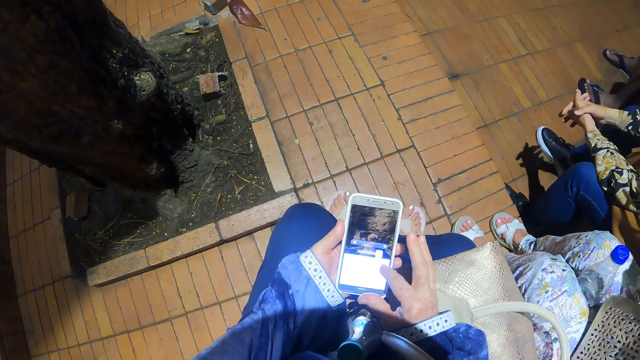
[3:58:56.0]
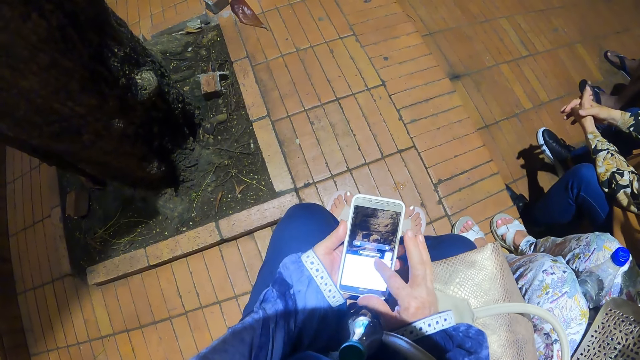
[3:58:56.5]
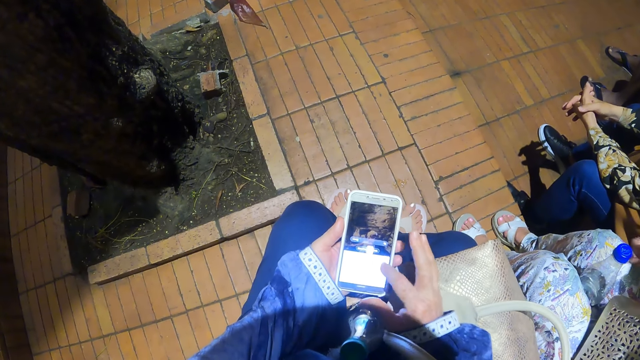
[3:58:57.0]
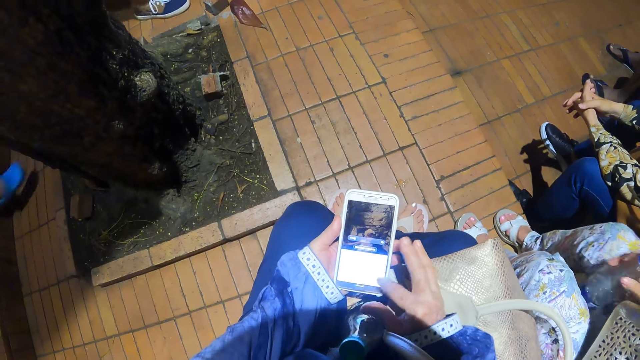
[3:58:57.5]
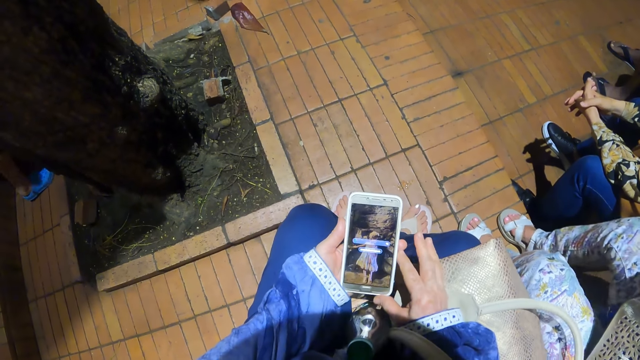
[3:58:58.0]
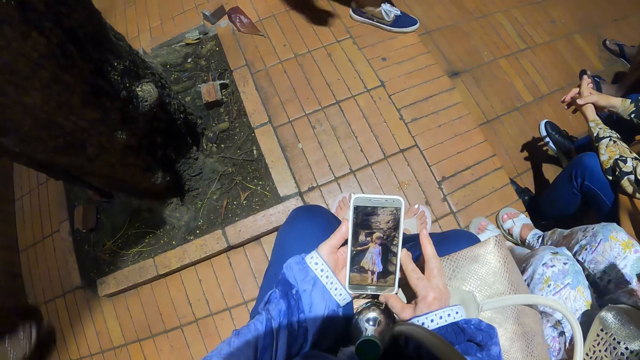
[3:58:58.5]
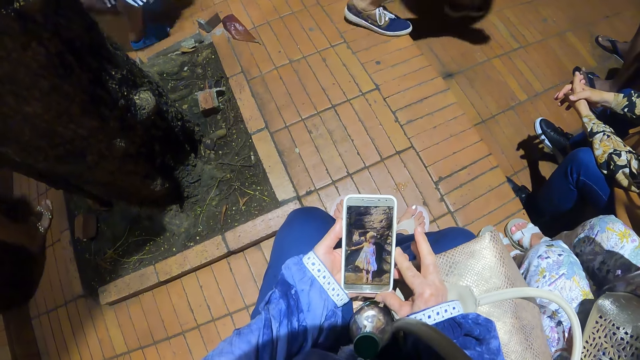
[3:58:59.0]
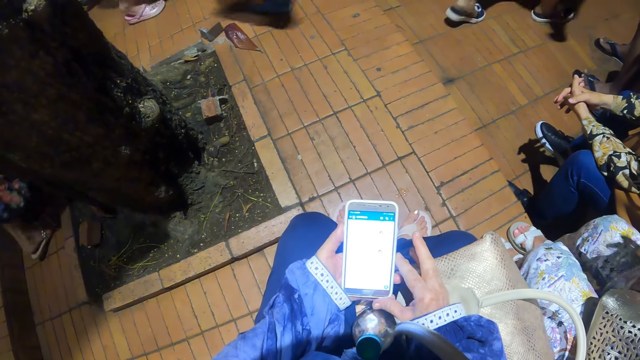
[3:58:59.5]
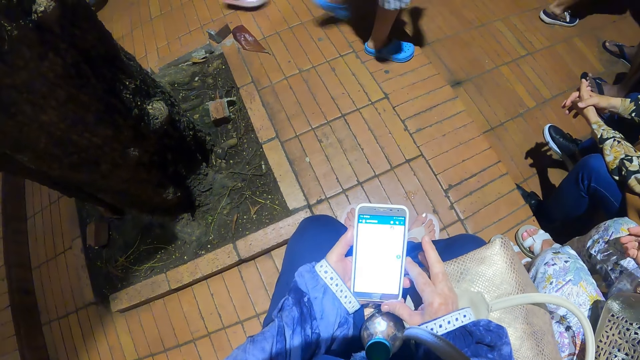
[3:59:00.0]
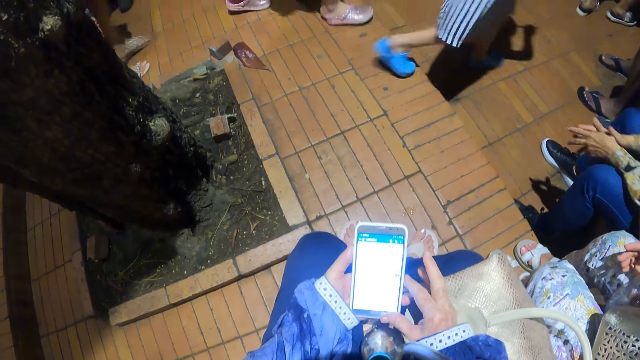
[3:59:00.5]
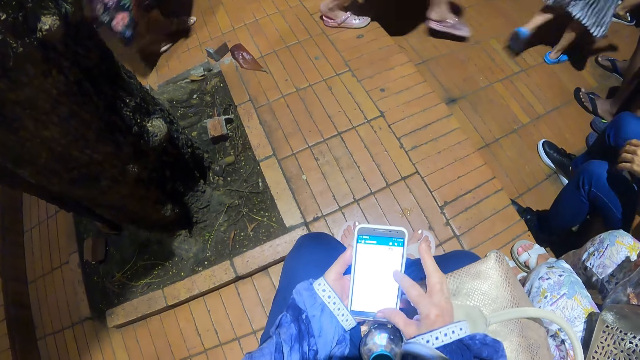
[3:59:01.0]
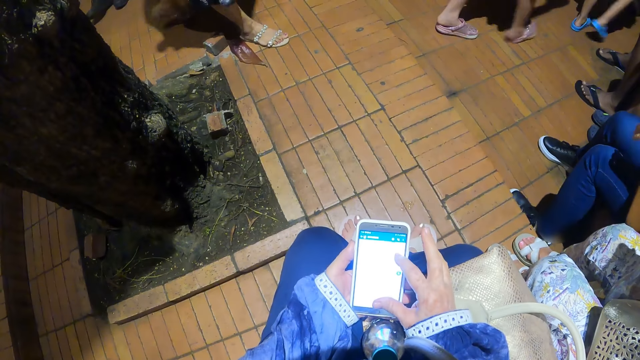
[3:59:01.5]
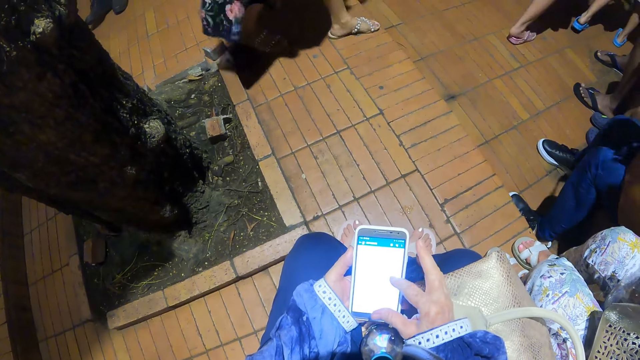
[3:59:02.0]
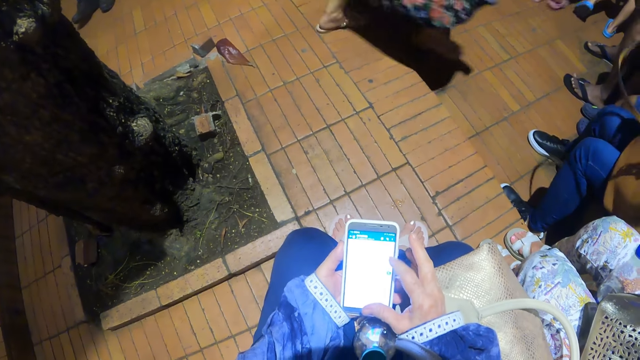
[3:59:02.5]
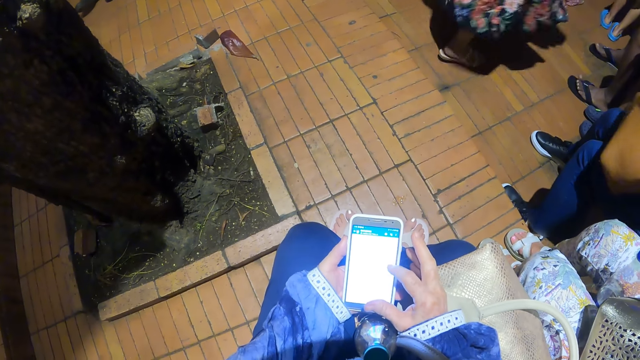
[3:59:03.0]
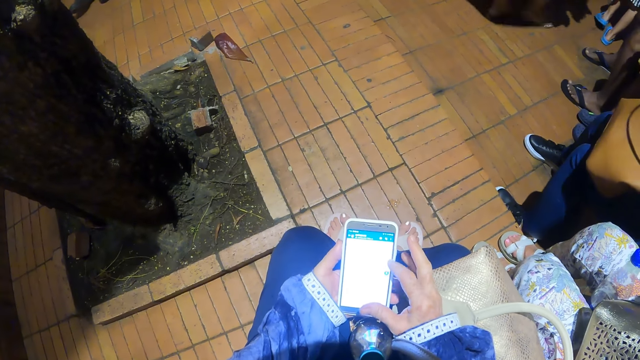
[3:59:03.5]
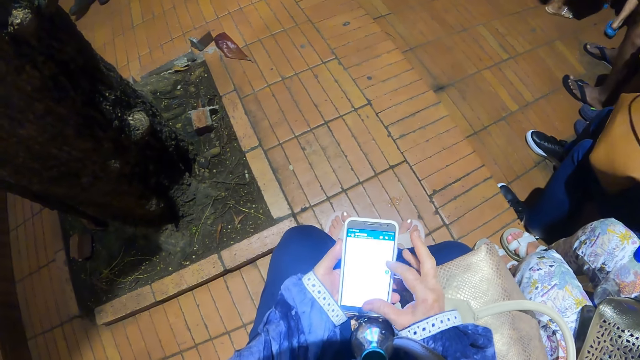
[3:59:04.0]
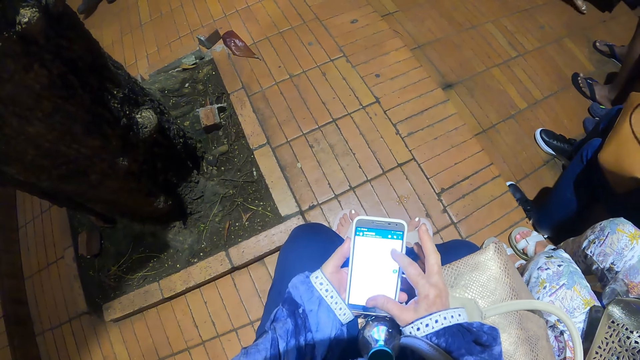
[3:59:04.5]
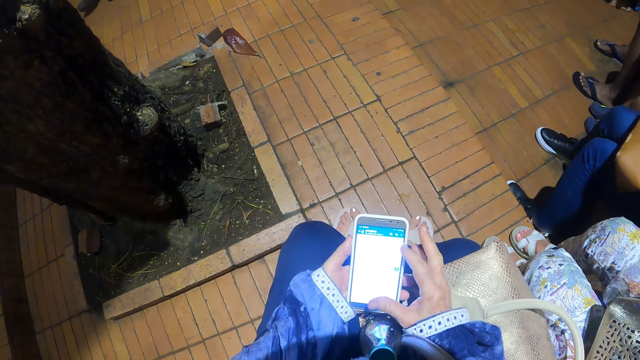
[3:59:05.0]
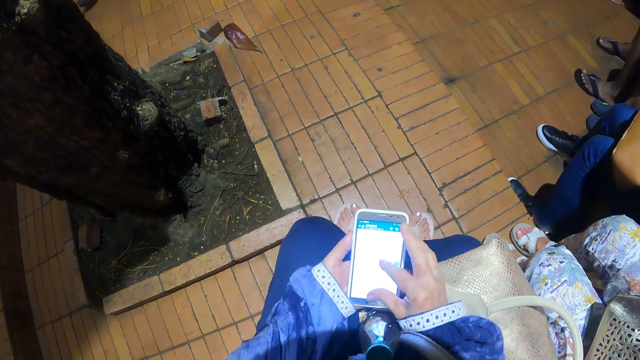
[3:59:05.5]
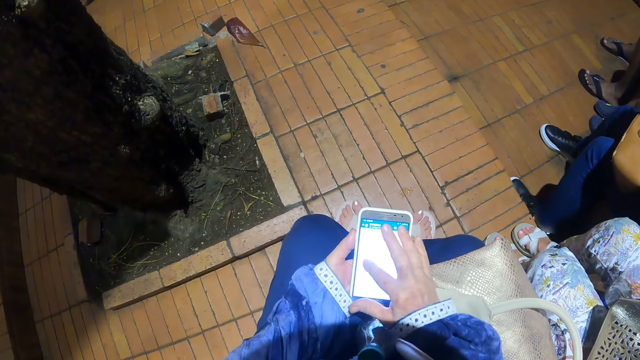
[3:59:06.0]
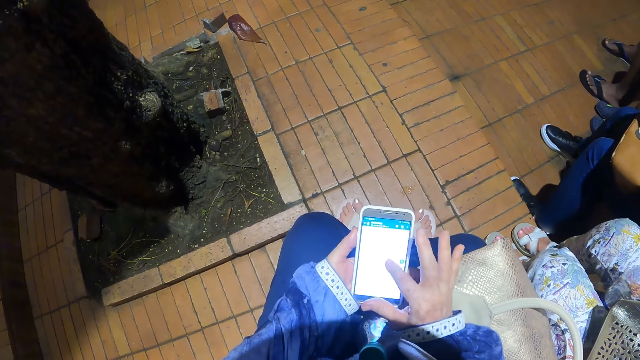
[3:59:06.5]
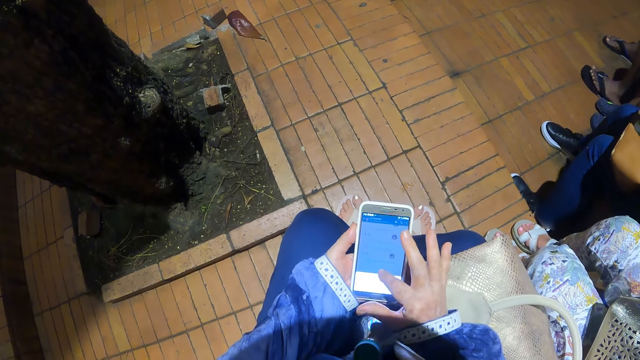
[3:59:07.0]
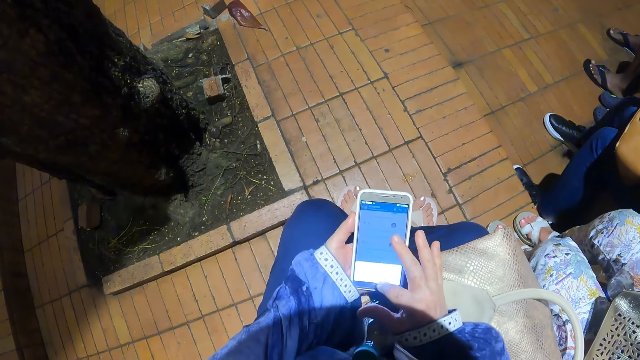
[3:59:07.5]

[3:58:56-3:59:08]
A lady adjusts a bottle.

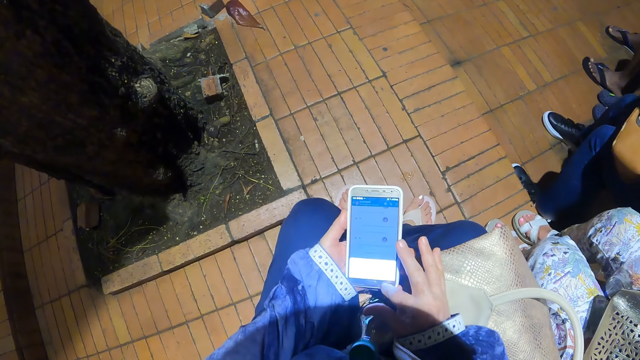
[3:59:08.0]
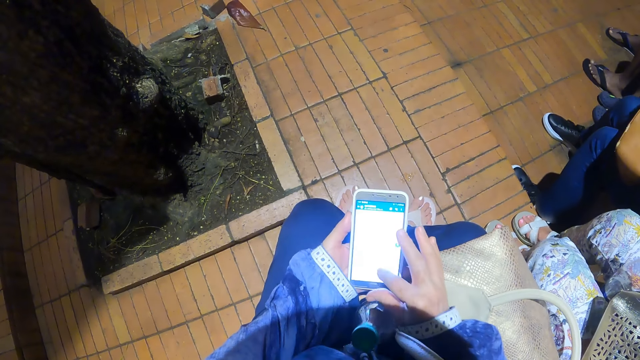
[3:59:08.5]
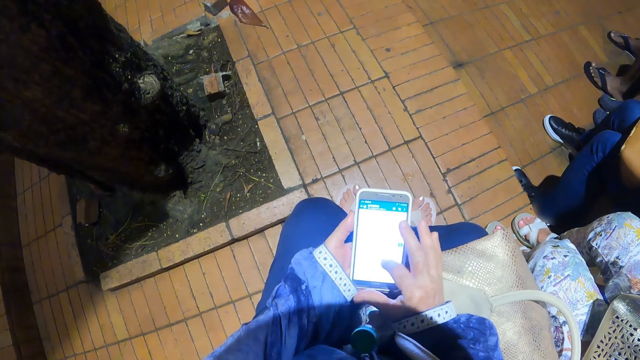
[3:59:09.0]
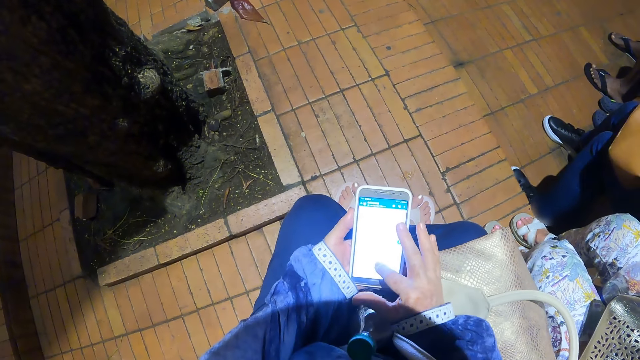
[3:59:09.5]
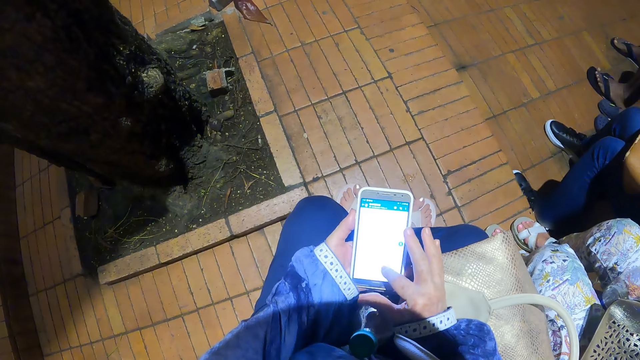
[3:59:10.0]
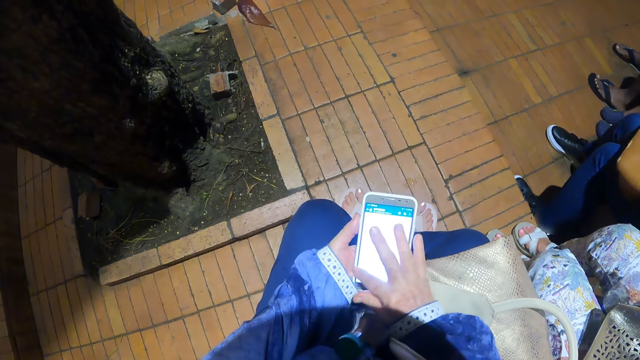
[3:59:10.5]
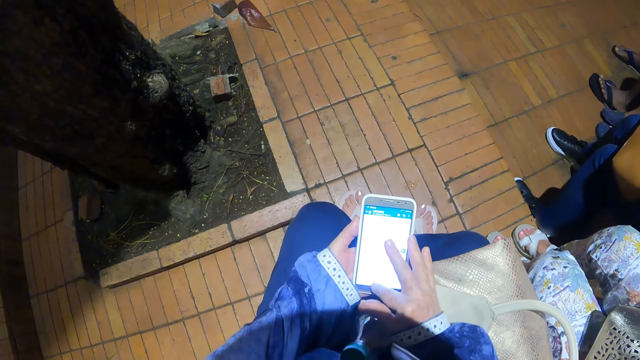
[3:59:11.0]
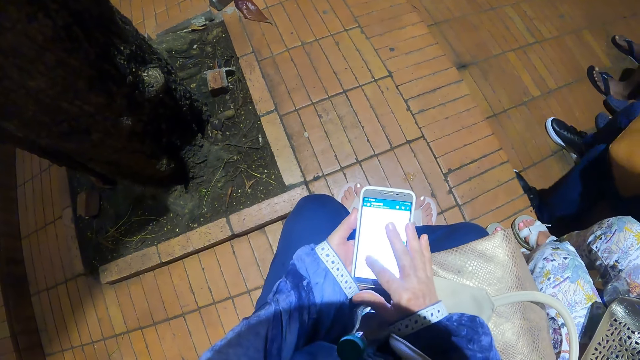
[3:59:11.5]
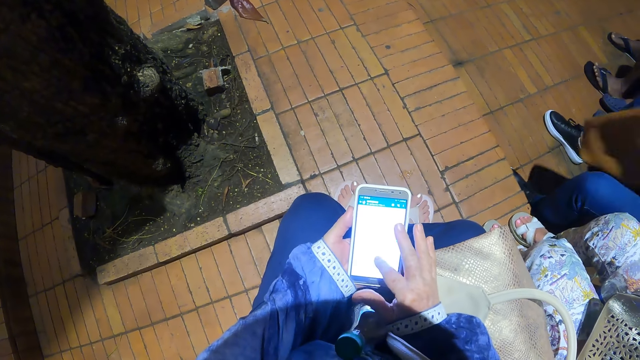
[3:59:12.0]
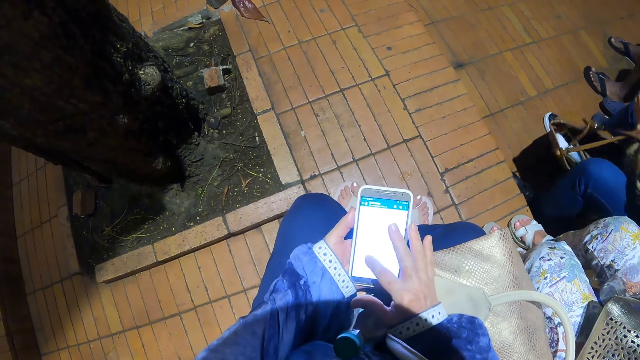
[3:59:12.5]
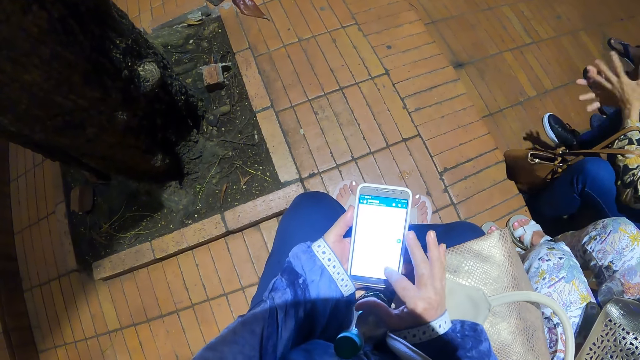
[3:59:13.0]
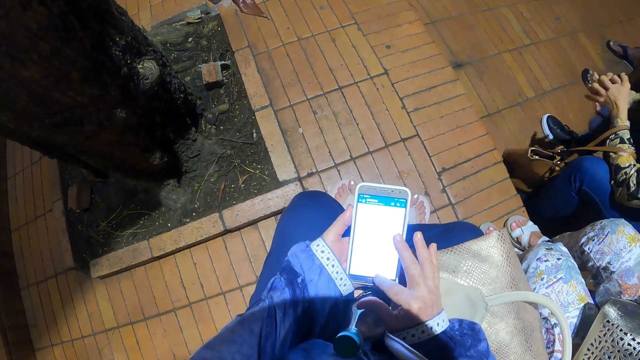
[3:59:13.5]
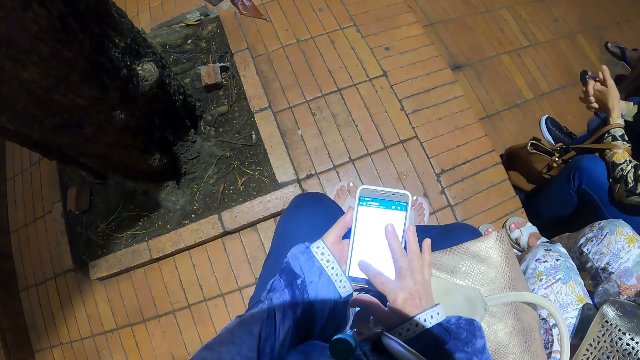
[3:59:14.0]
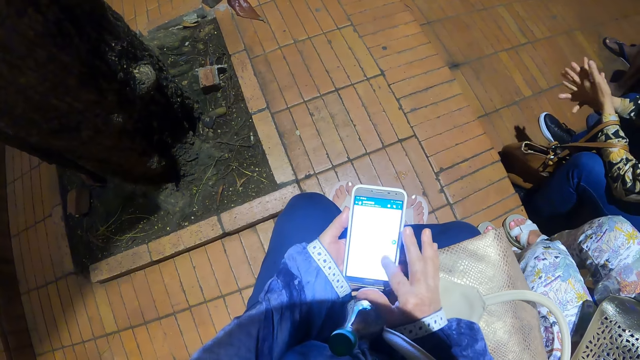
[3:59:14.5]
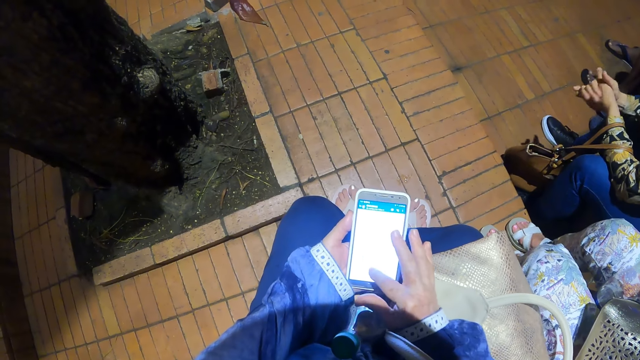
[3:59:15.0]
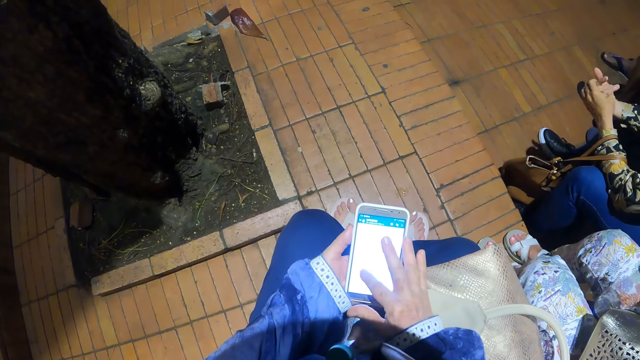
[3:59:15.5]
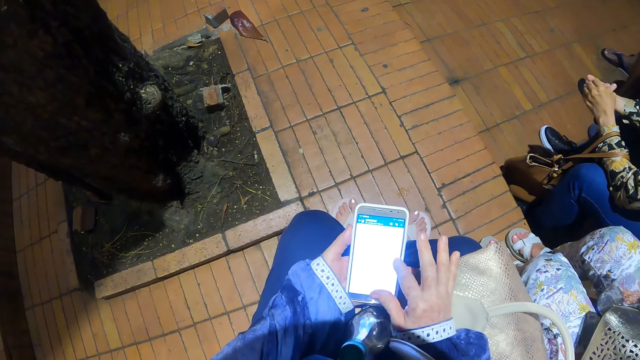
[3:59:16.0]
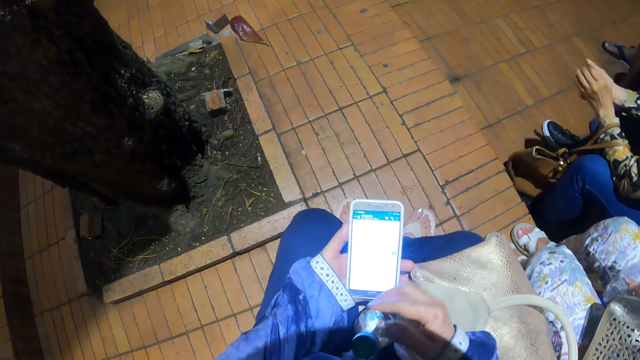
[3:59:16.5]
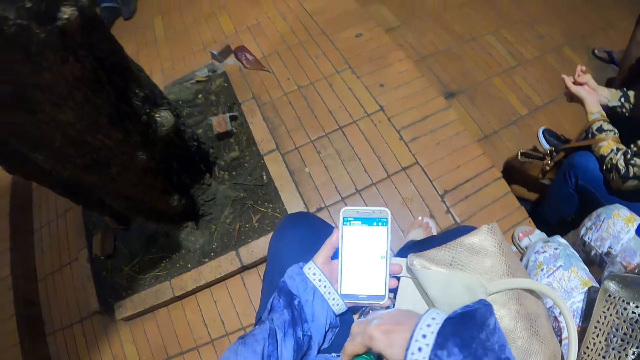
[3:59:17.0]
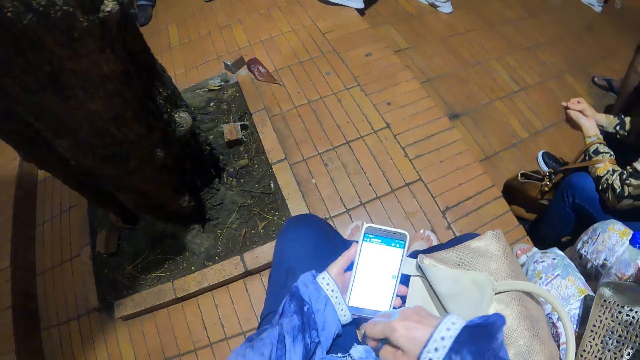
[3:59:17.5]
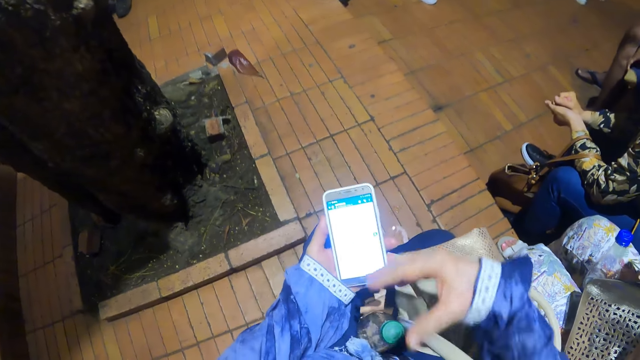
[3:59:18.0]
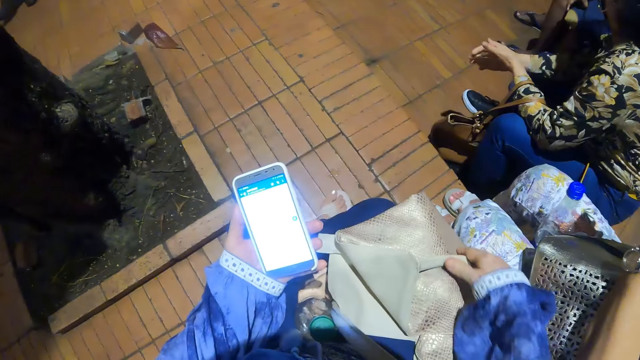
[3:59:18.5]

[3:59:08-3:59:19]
The camera wearer touches the handbag.
